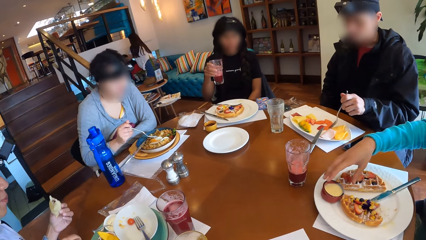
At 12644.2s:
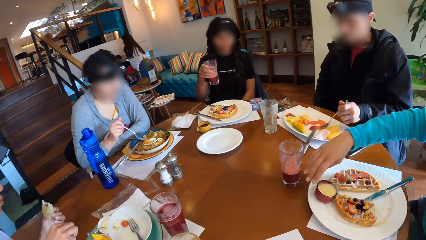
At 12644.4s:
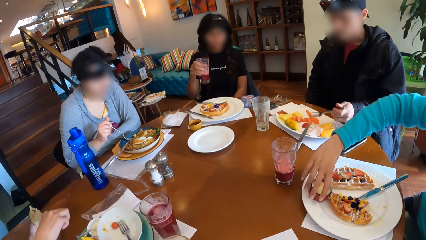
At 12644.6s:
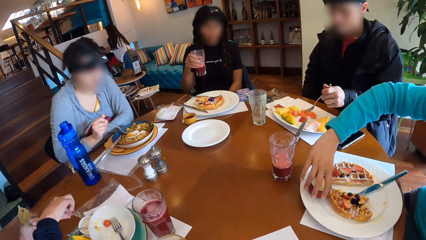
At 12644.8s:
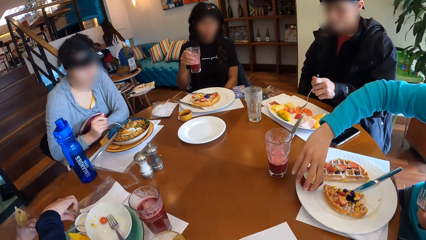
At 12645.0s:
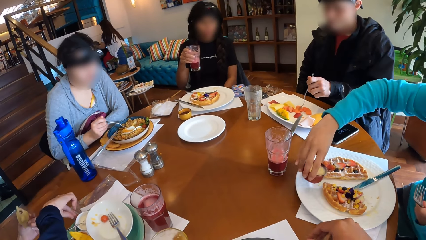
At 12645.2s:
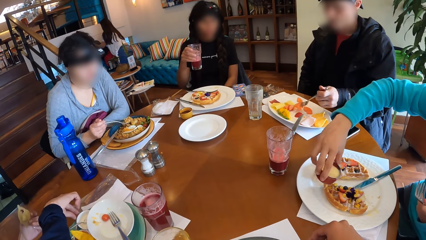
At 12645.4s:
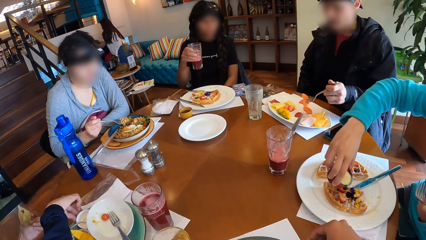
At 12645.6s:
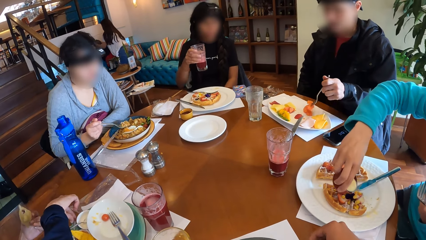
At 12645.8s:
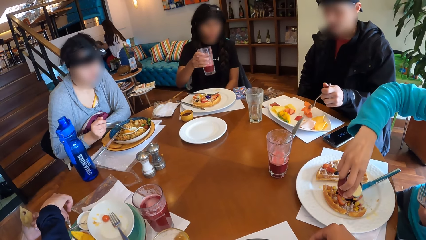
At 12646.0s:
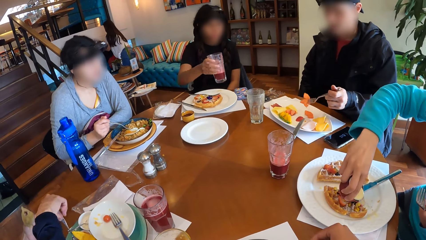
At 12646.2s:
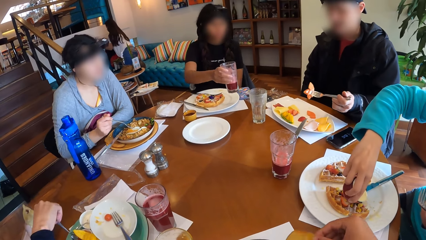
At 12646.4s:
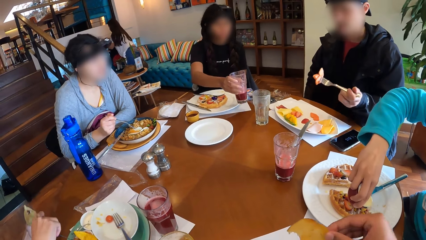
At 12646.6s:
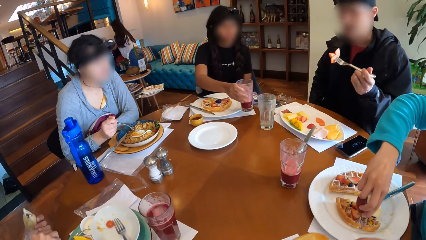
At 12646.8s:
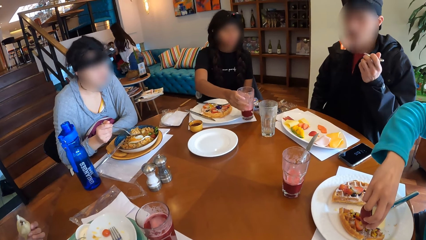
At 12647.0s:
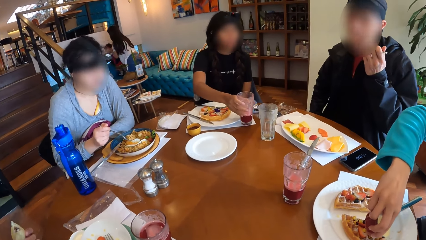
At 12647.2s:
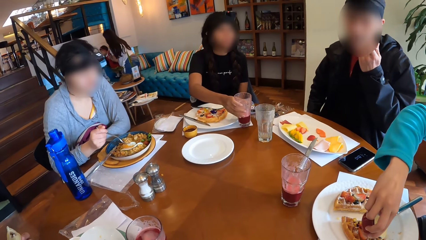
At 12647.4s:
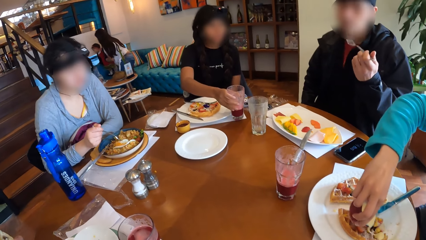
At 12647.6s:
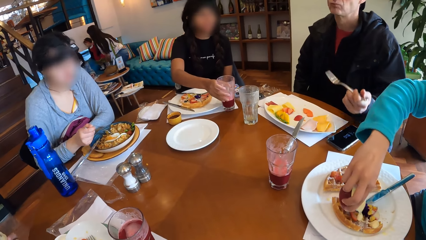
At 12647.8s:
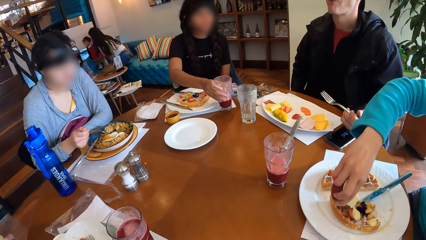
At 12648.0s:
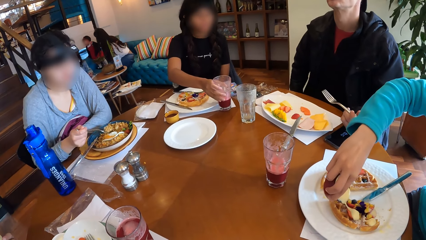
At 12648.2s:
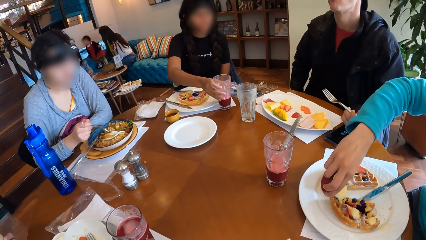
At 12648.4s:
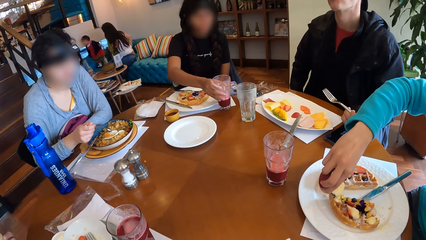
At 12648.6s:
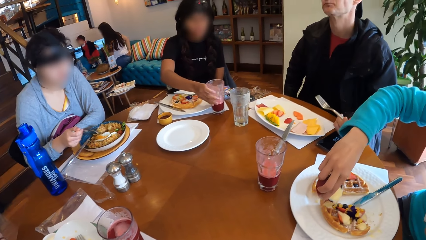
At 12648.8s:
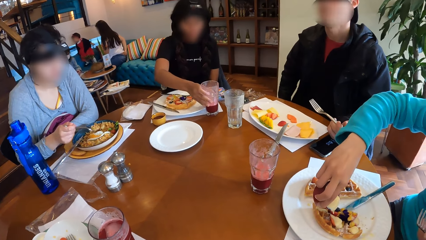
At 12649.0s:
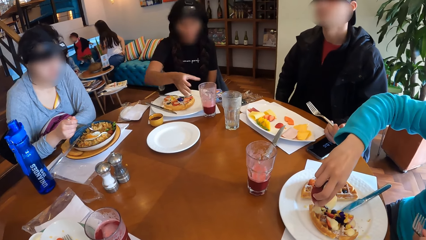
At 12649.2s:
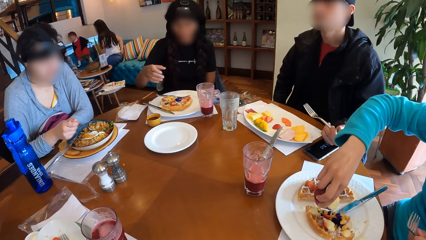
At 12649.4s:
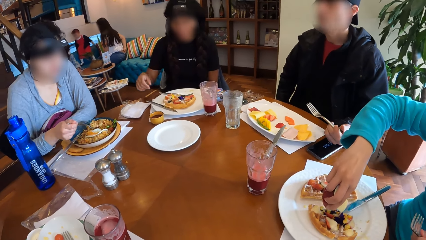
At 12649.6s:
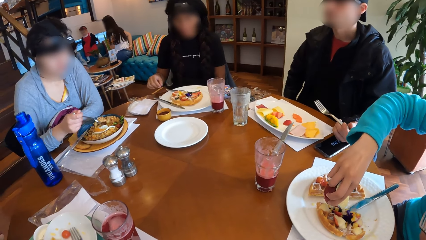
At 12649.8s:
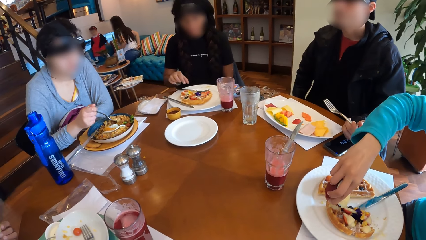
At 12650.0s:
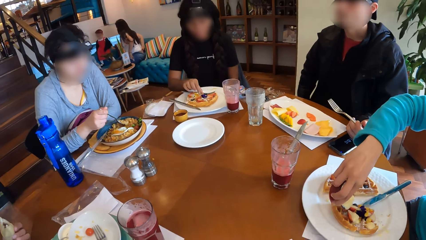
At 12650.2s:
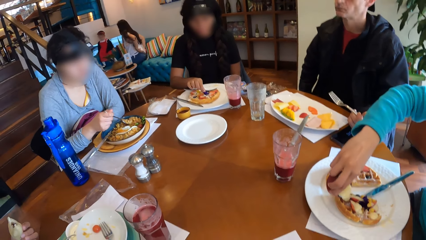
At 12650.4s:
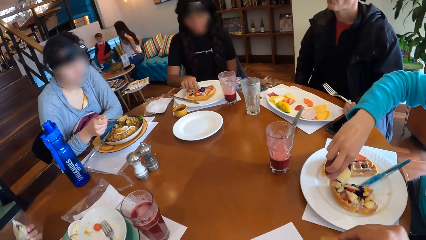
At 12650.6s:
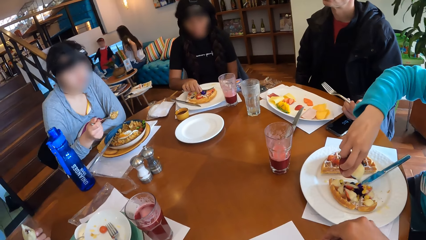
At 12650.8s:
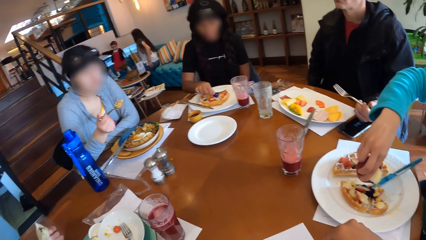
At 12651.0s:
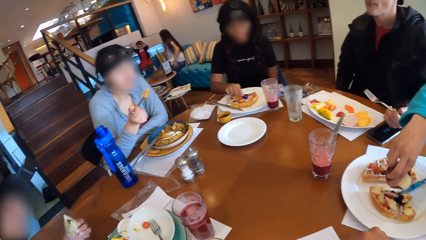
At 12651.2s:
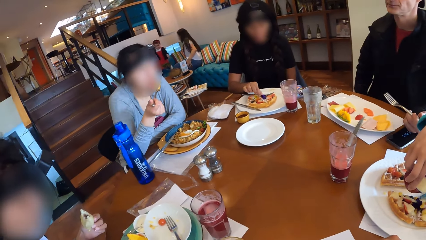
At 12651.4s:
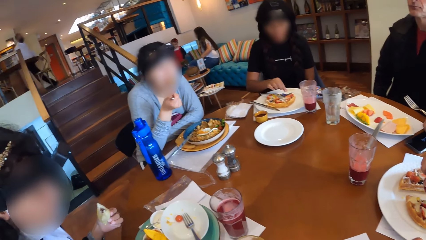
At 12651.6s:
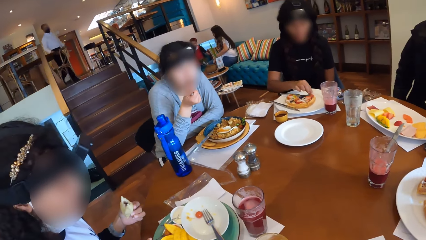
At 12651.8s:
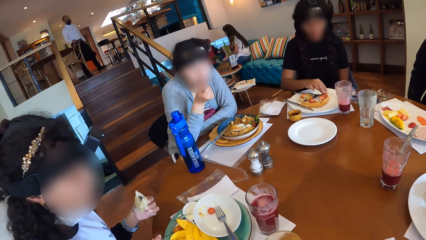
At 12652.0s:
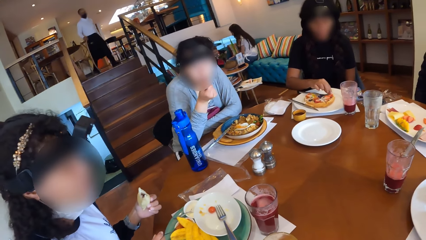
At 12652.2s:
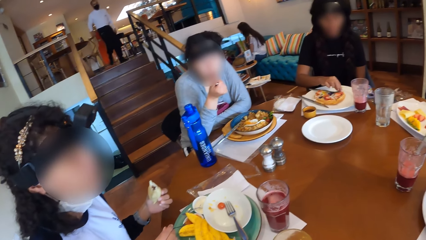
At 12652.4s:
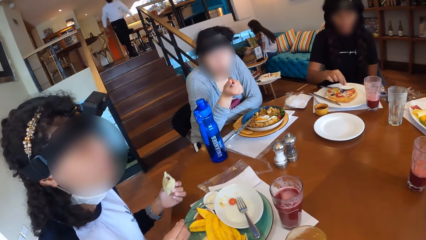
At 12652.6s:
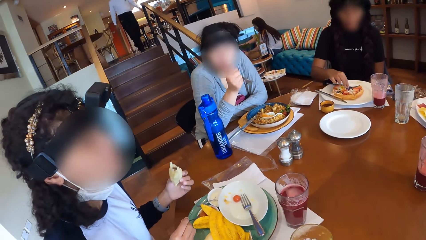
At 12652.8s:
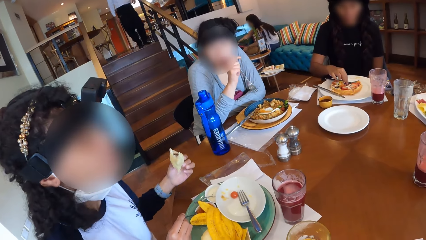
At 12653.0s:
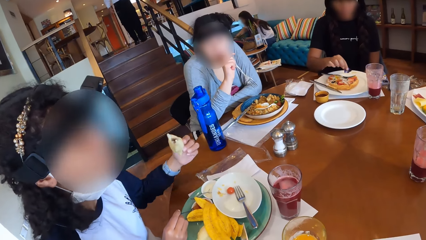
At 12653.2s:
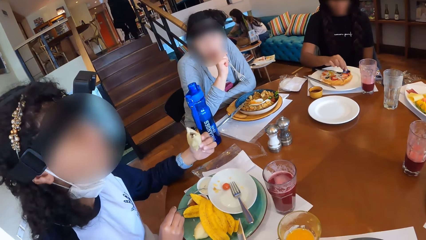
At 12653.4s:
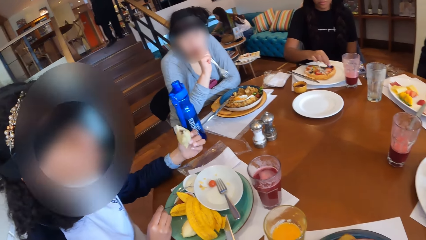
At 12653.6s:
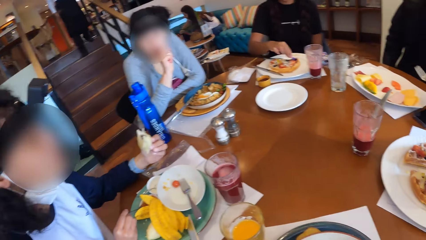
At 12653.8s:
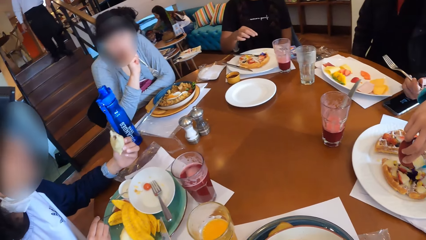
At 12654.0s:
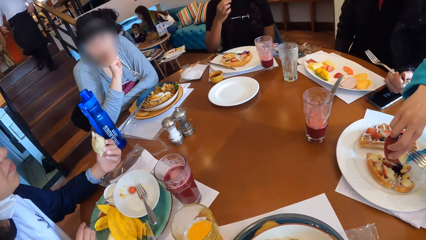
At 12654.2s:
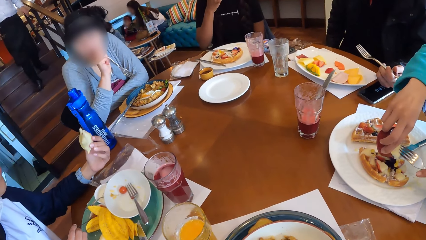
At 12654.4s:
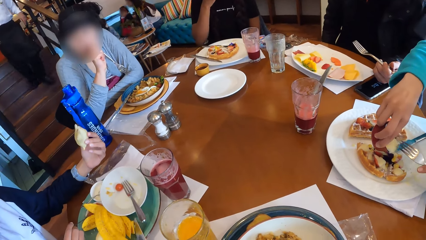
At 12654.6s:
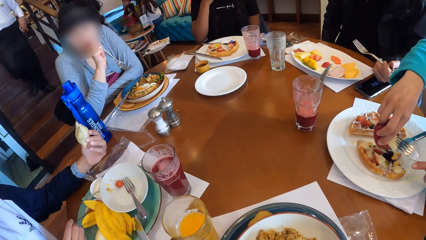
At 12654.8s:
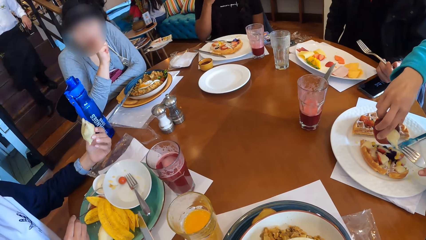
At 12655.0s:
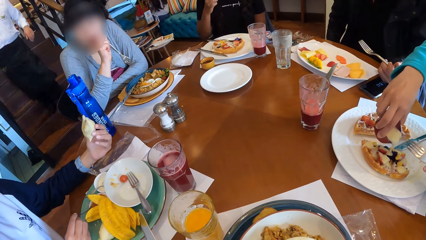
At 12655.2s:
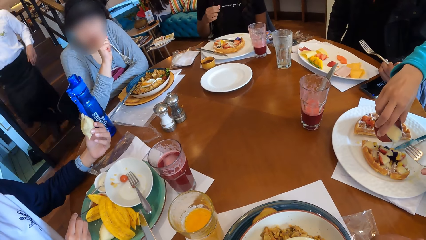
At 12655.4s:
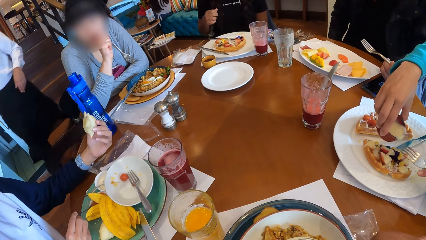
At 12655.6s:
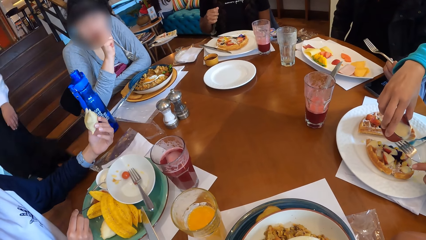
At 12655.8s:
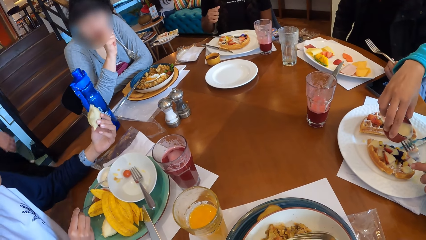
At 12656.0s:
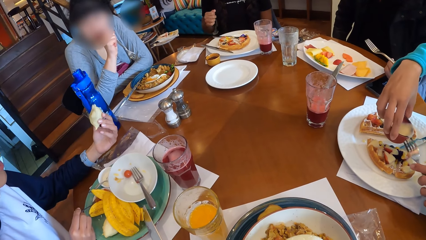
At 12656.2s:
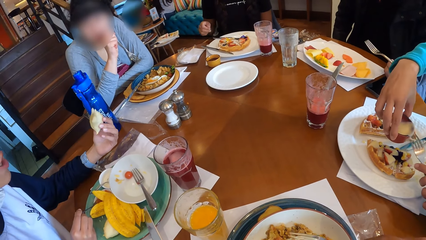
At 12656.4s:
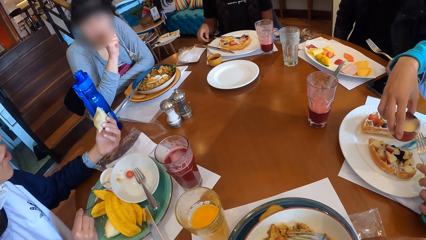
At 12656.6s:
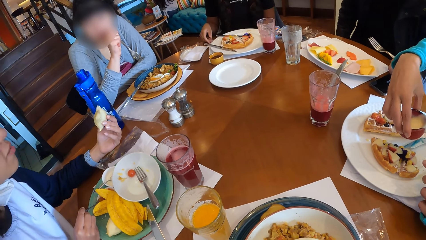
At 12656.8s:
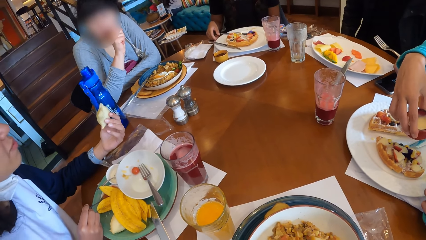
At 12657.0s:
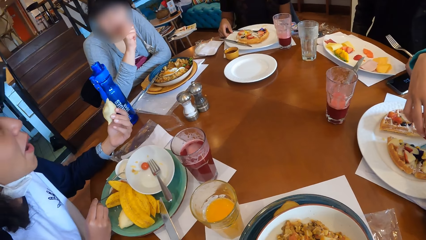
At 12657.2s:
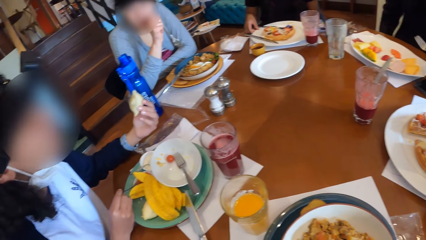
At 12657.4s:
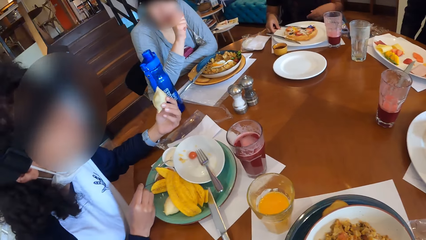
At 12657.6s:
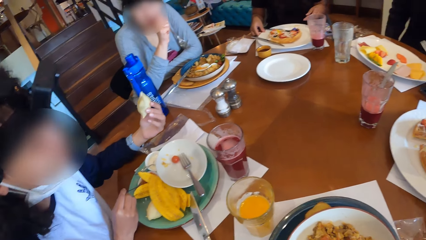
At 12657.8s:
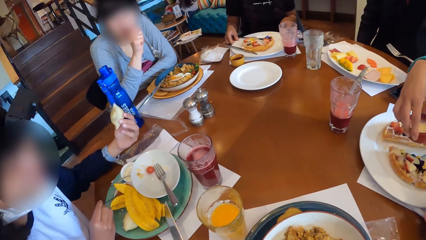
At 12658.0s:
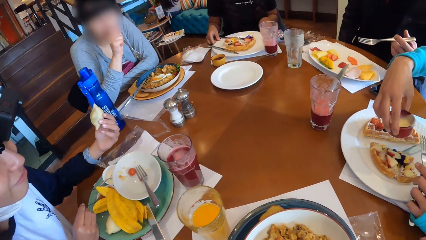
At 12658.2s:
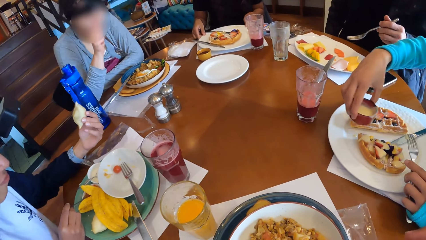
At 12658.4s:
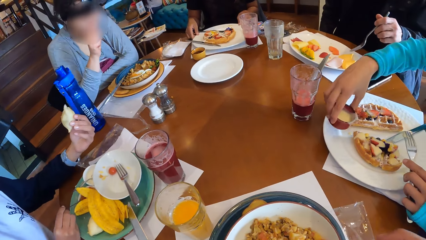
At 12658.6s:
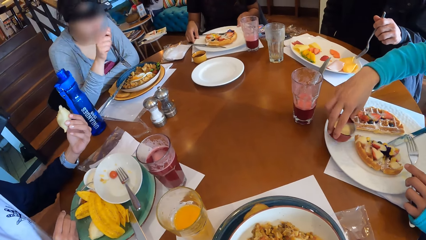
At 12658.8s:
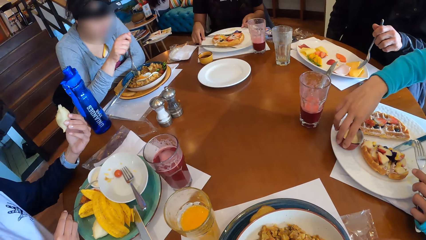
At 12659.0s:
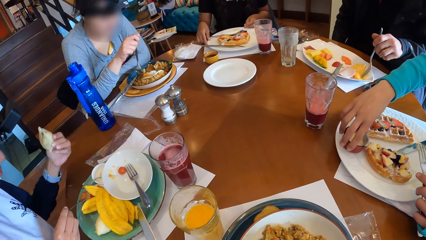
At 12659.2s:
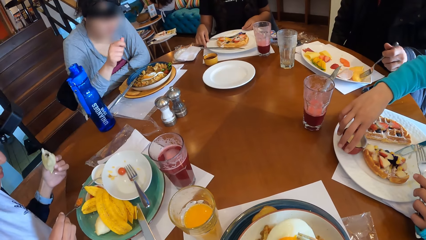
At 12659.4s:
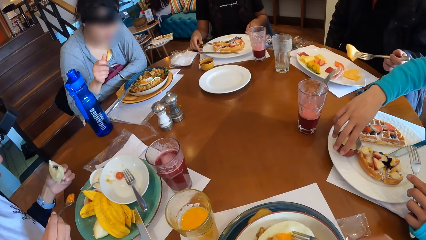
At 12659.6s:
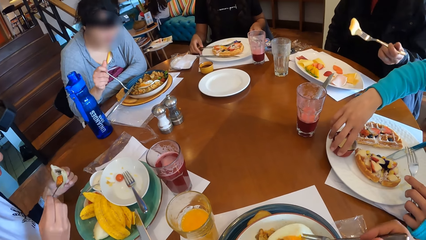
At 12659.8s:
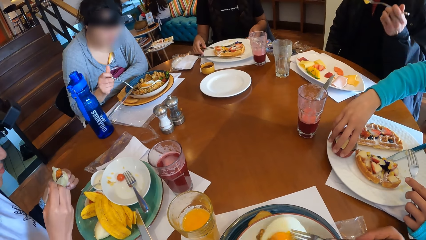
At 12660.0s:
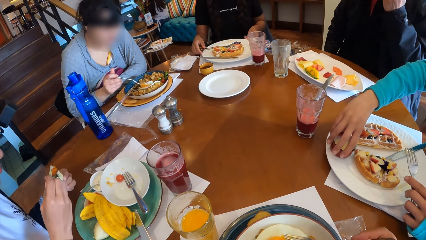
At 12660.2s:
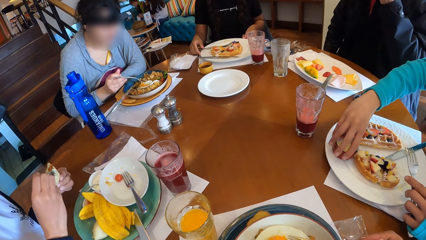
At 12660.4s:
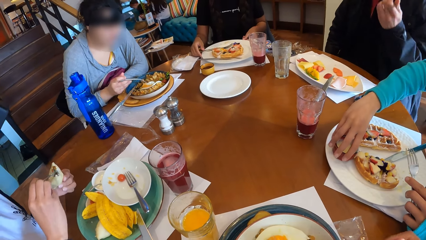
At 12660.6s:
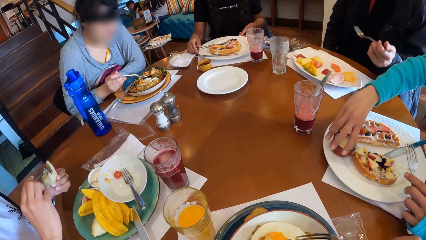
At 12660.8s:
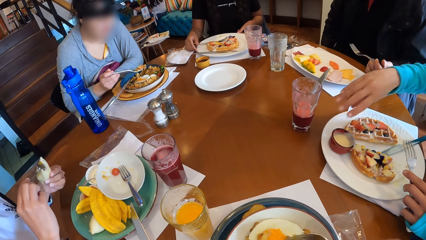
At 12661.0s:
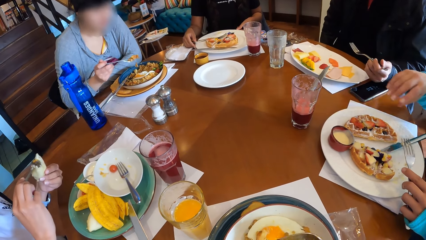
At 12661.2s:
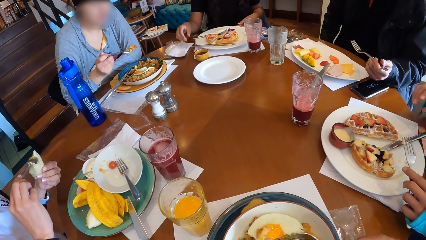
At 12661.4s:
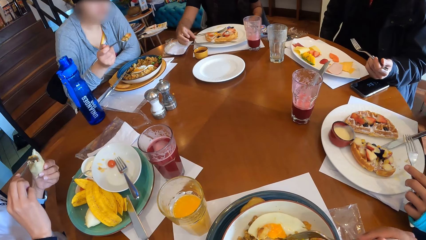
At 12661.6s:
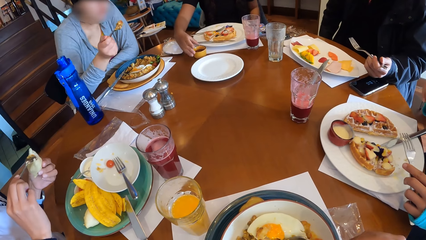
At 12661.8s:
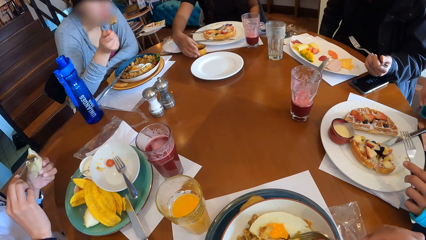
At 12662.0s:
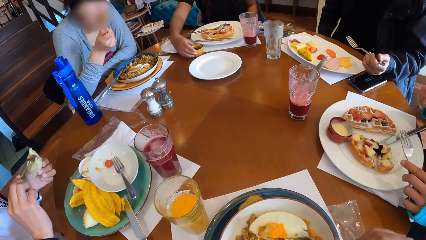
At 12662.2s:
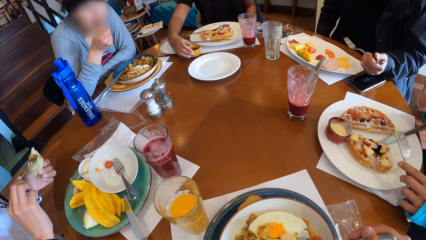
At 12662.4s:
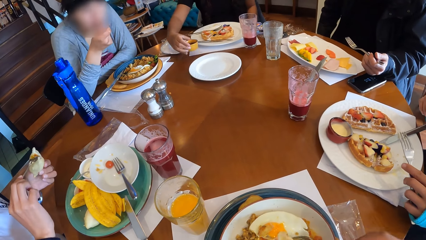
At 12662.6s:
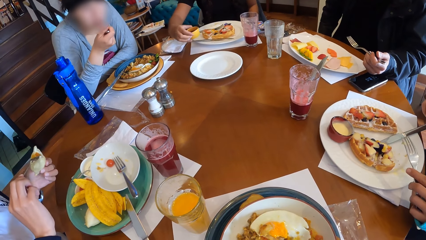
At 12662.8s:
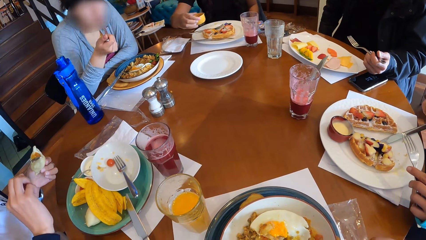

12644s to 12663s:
A woman shakes the glass of drink or cup. Another woman picks a bowl of sauce or syrup from the table. The second woman pours syrup on her waffles with her right hand. The first woman drops the cup on the table with her right hand. A man picks fruits from the bowl with the fork in his right hand. A third woman scoops food with the fork in her right hand. The man eats the fruit with the fork in his right hand. The third woman holds rice with the fork in her right hand. She eats the rice with the fork in her right hand. A lady holds food on her left hand. The camera wearer scoops food with a spoon. She picks egg from the plate with the fork in her right hand. The second woman drops the syrup on the table with her right hand. The first woman picks the syrup from the table with her right hand.
